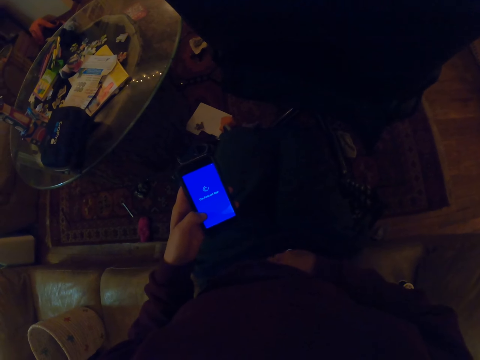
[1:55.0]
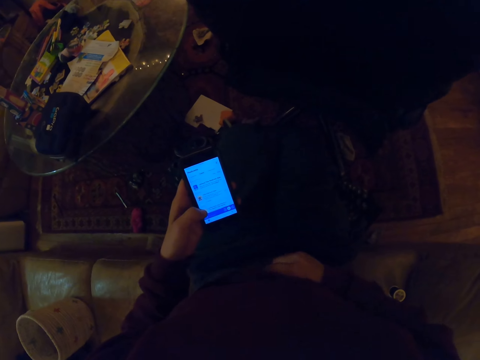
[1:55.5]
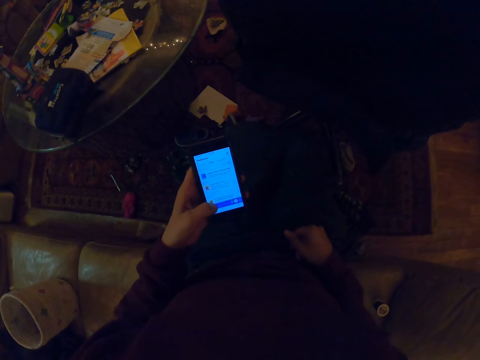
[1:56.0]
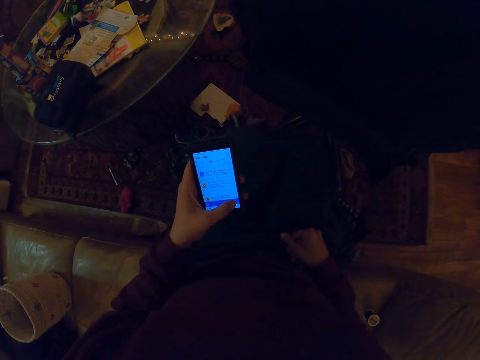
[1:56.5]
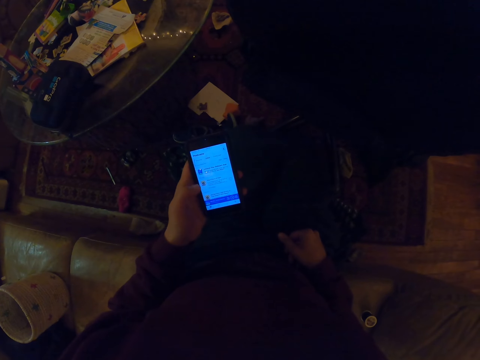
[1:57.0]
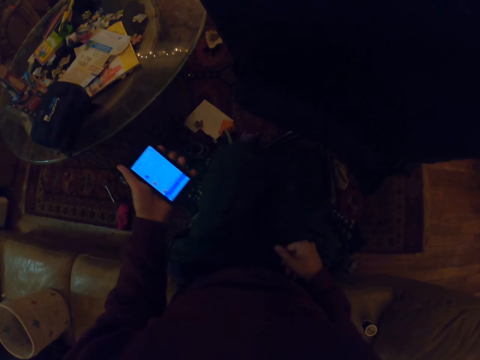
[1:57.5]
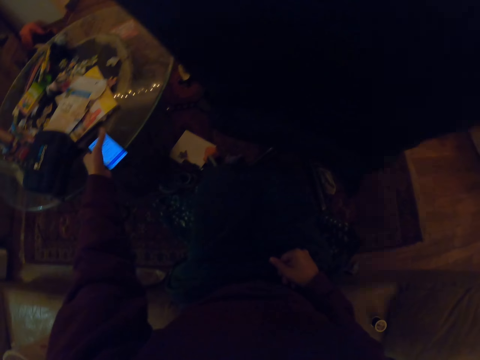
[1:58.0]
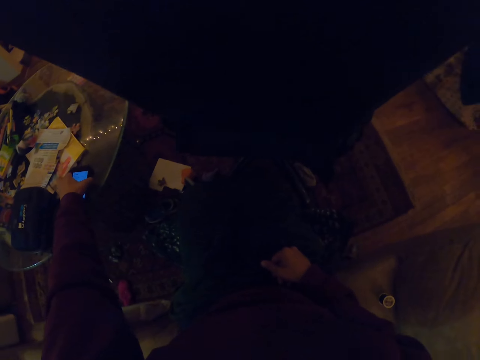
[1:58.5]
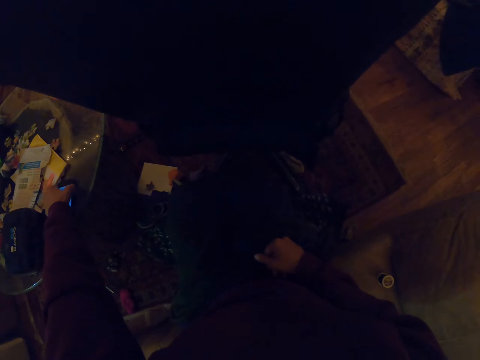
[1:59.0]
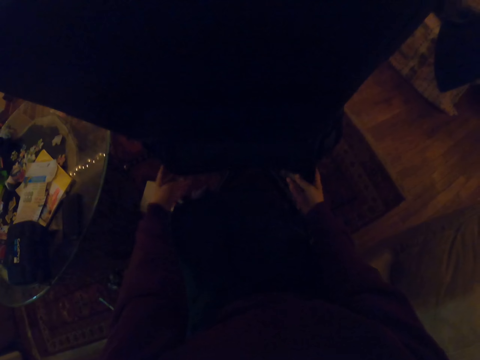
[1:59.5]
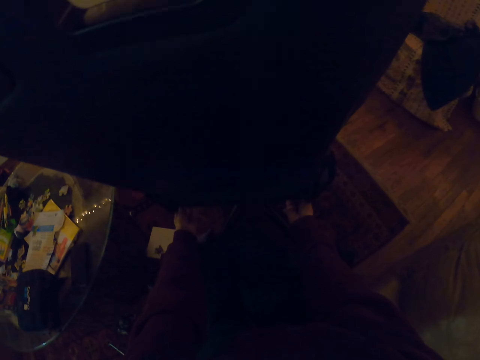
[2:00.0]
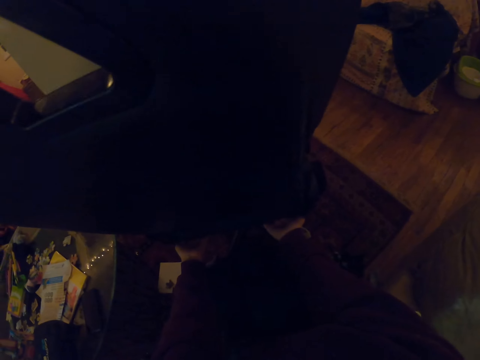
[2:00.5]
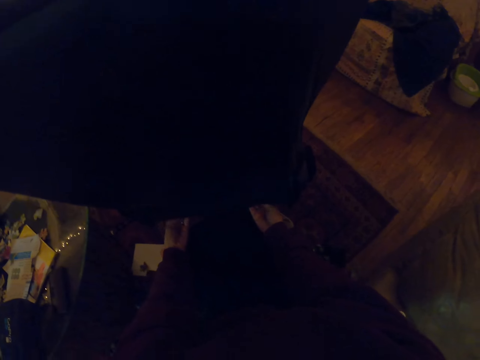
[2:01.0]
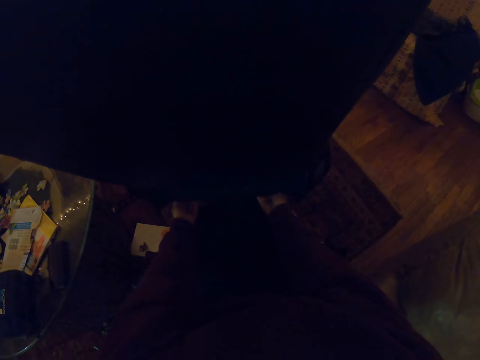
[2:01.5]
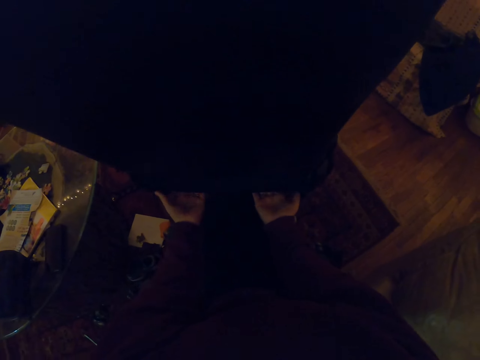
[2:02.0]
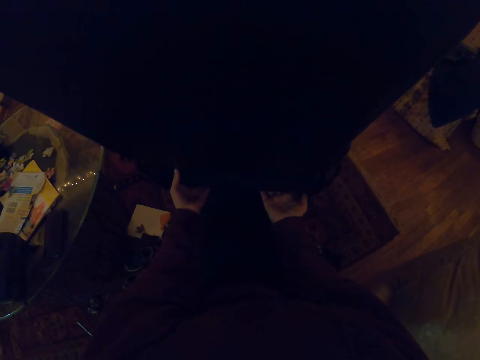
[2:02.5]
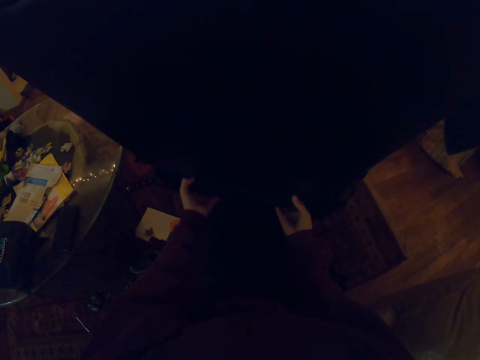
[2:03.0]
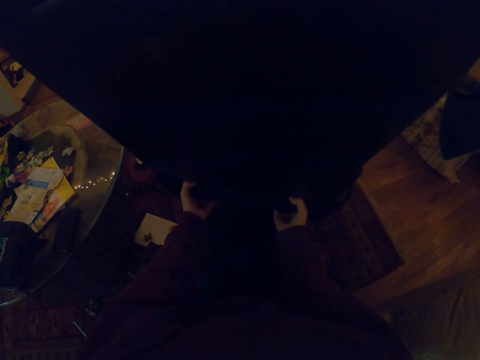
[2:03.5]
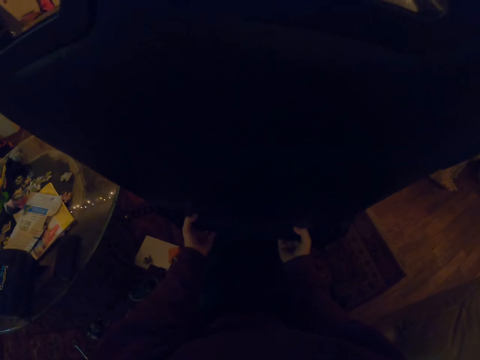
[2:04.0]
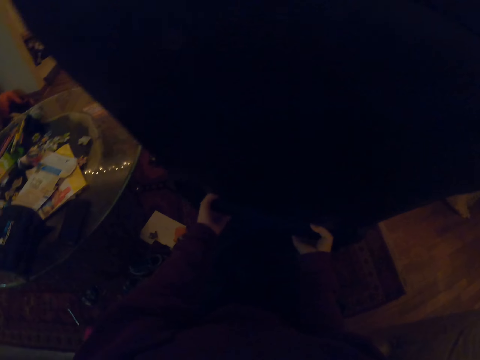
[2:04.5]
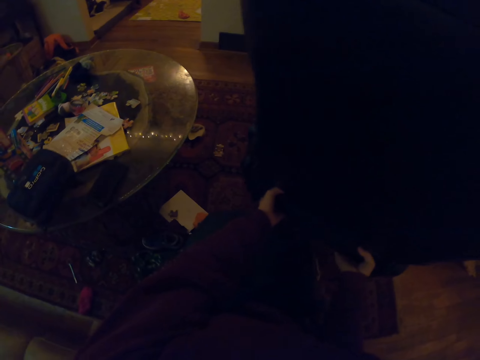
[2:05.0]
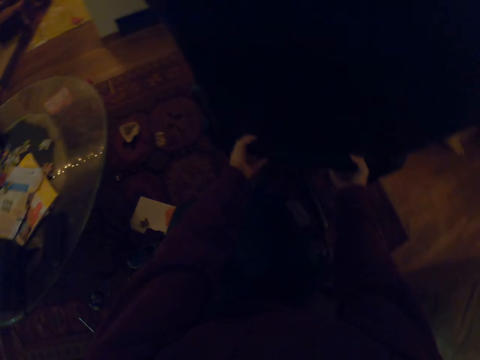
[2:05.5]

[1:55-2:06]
The camera wearer places the phone back on the table. They fit the cloth on the chair. They stretch the piece of cloth from the back of the chair.

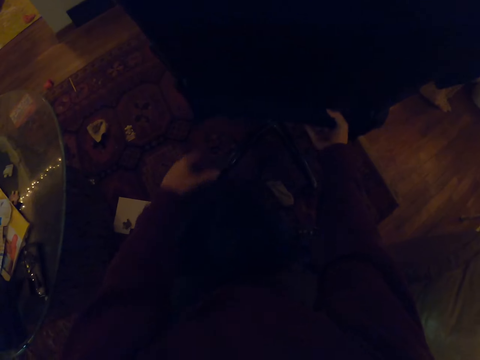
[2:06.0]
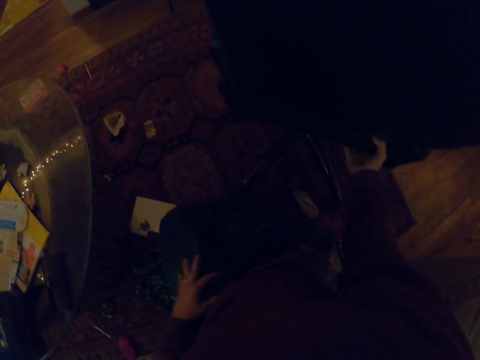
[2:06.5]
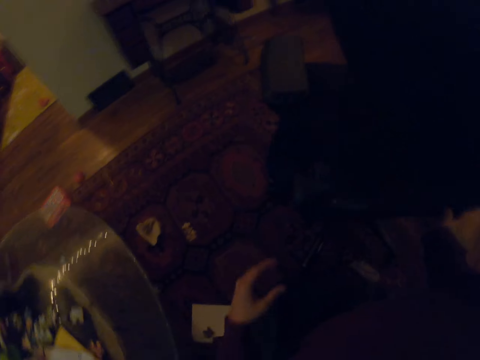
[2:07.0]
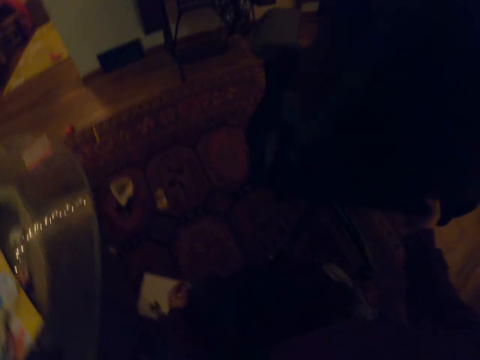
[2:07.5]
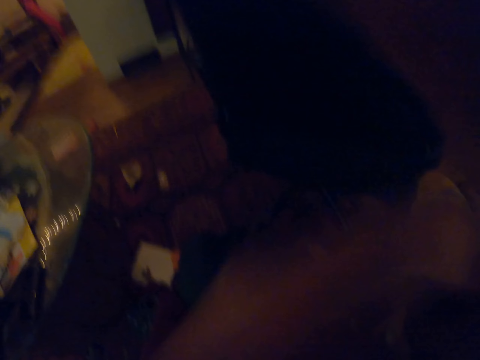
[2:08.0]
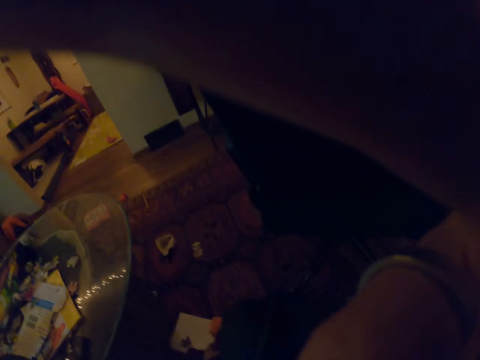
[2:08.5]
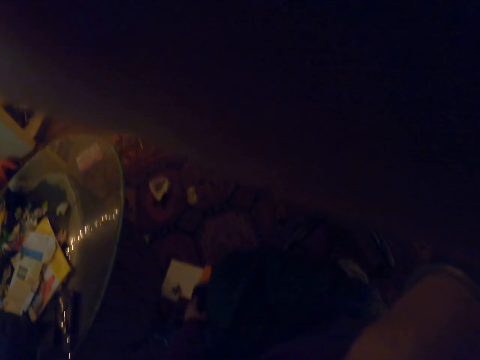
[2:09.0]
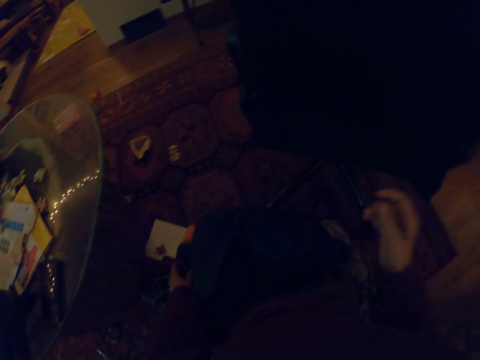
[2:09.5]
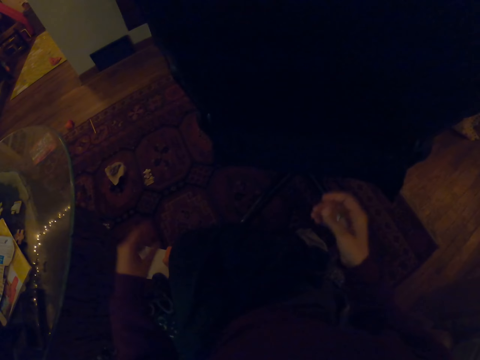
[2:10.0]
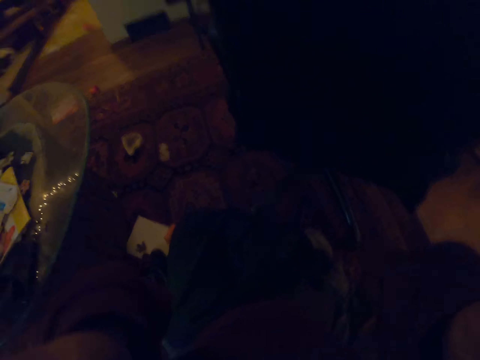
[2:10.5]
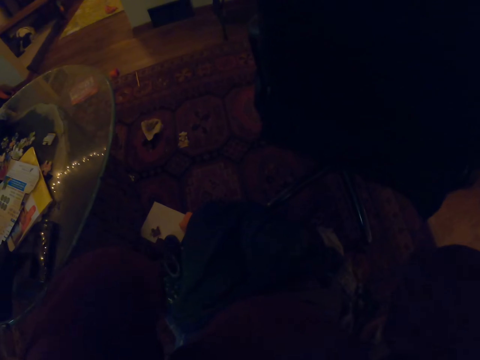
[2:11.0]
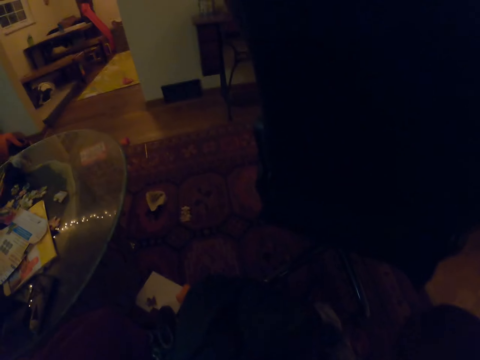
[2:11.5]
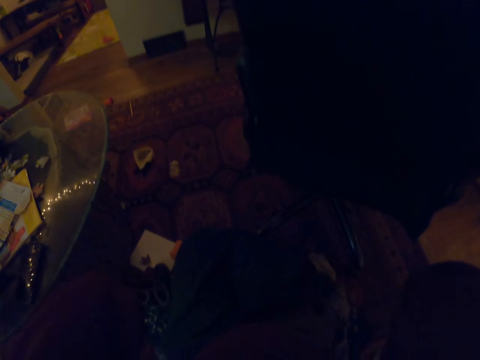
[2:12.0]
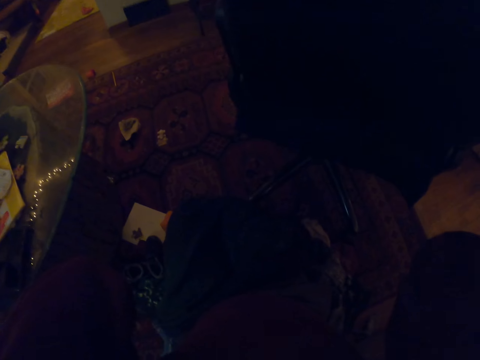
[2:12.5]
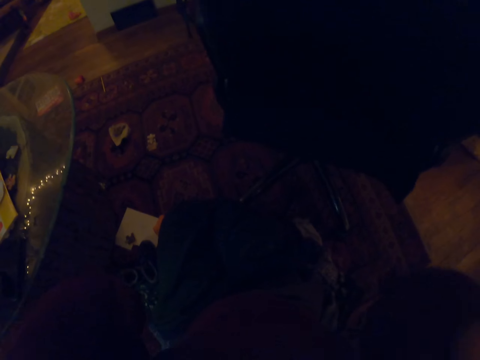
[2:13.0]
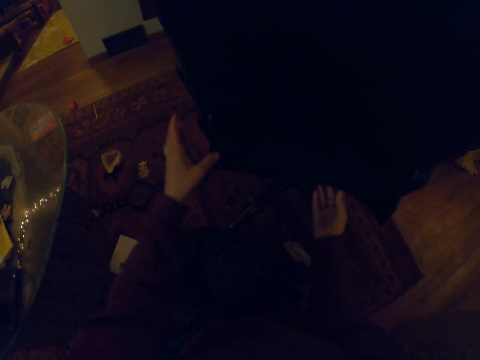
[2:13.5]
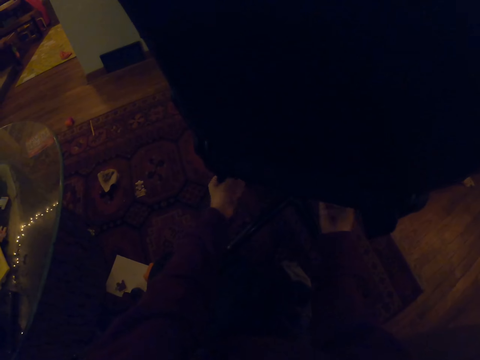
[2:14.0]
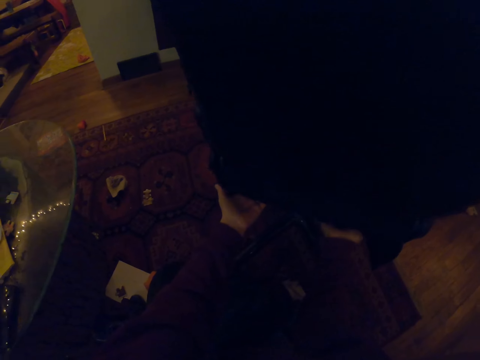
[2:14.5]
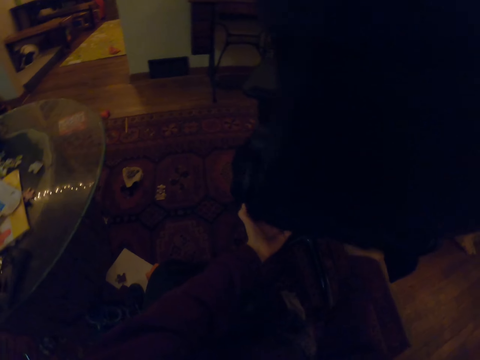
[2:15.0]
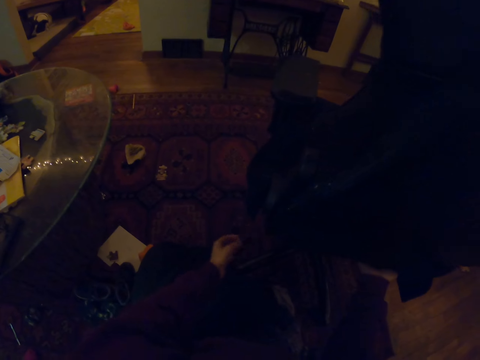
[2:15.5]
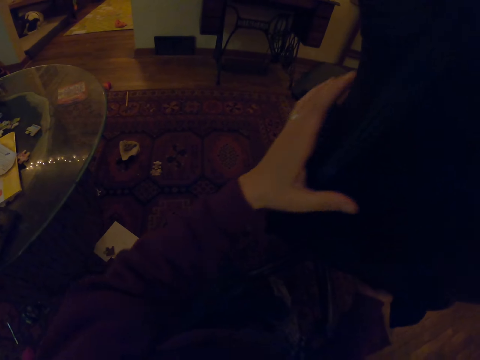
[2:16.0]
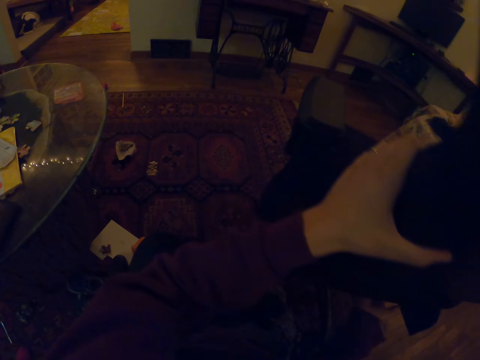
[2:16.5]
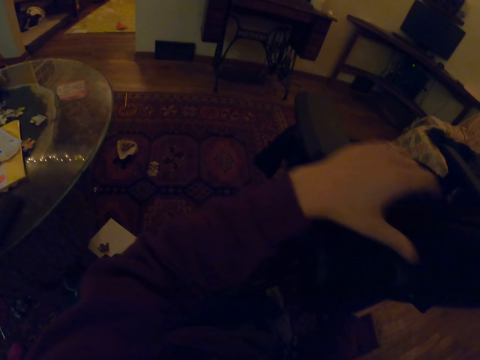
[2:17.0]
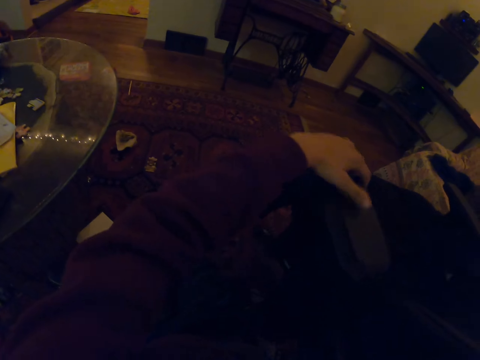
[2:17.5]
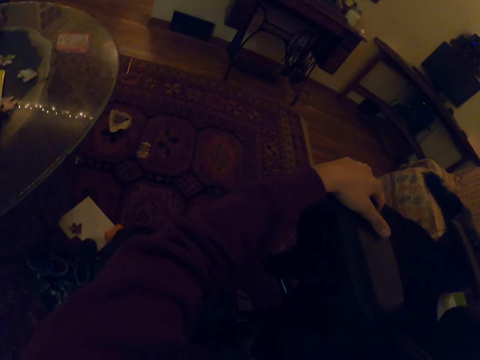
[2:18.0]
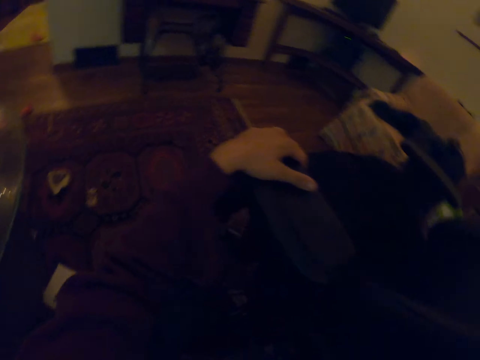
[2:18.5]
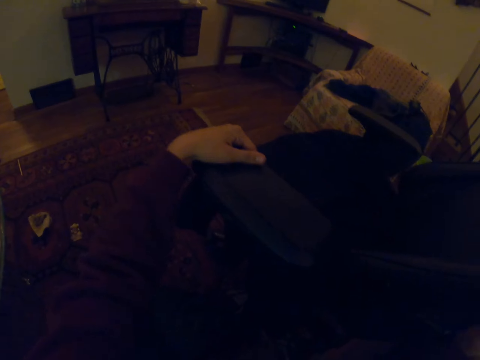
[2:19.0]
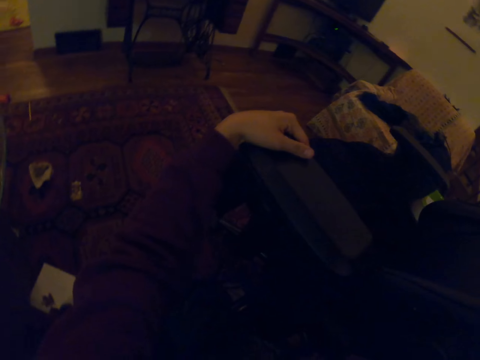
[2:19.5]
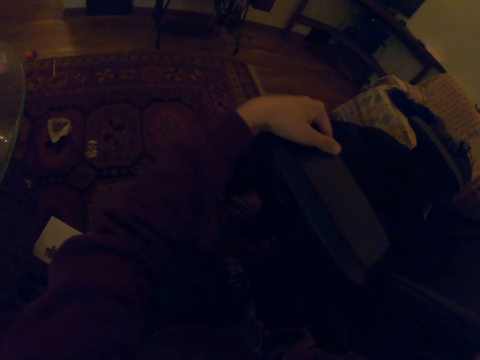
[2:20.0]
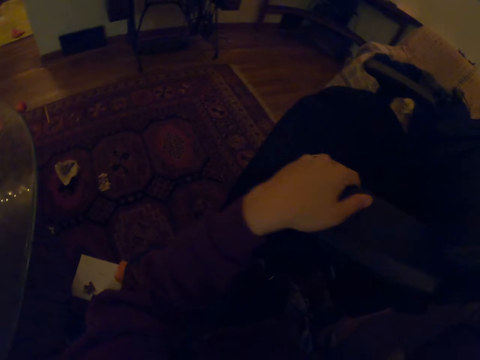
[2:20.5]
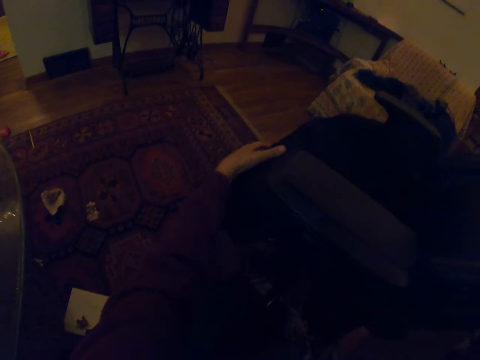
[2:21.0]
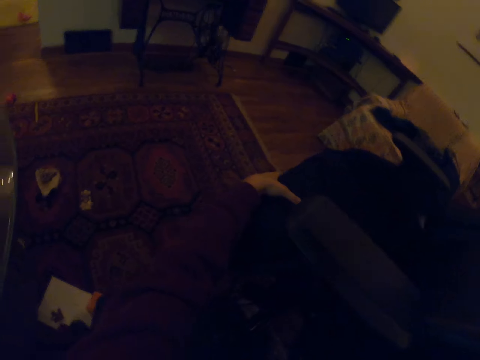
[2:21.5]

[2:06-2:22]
The camera wearer holds on the camera. They drag the chair closer.
